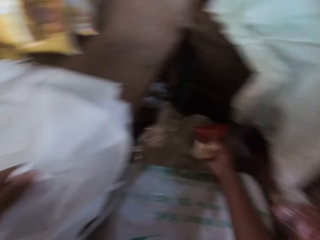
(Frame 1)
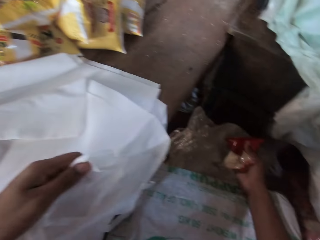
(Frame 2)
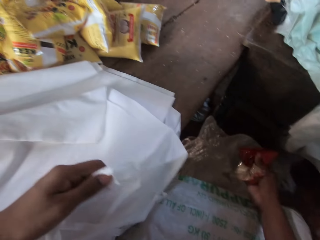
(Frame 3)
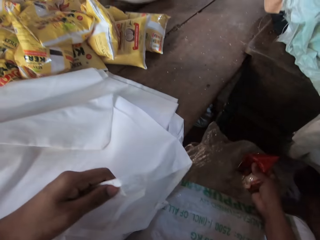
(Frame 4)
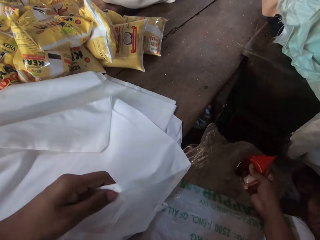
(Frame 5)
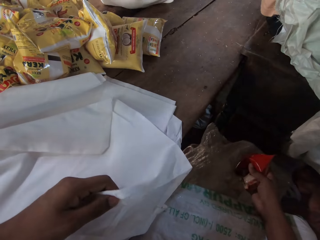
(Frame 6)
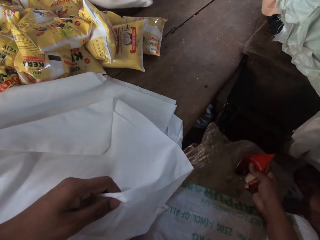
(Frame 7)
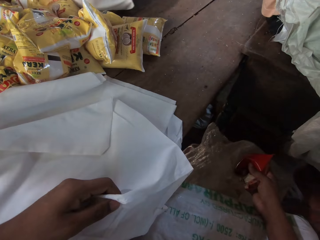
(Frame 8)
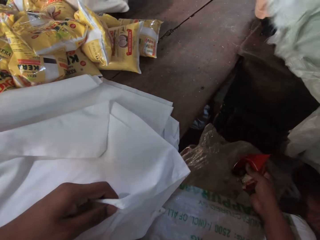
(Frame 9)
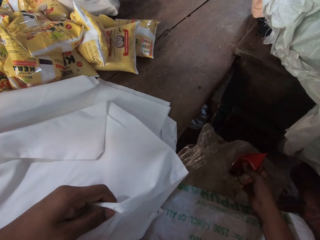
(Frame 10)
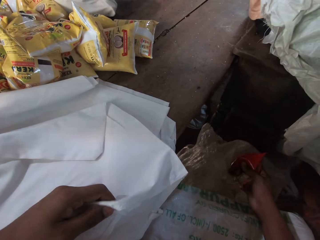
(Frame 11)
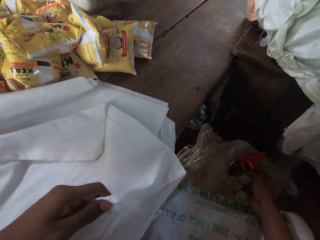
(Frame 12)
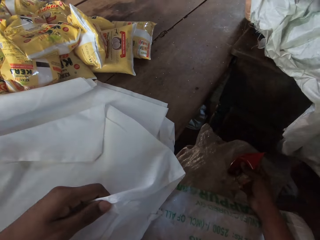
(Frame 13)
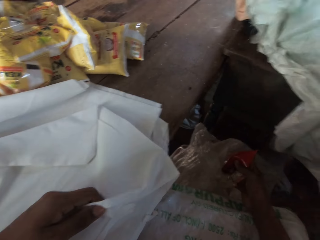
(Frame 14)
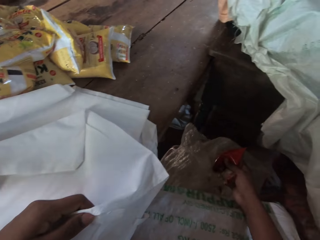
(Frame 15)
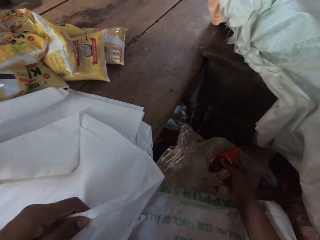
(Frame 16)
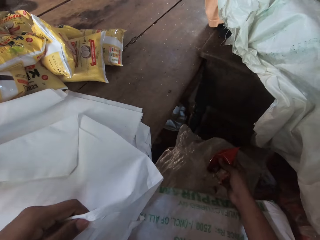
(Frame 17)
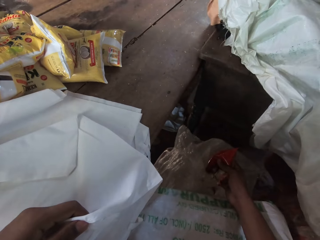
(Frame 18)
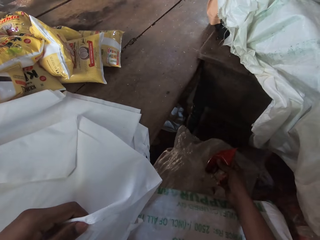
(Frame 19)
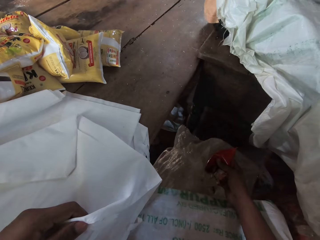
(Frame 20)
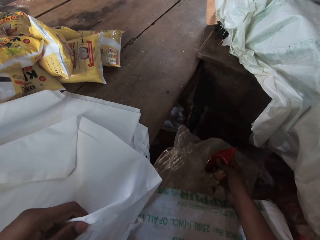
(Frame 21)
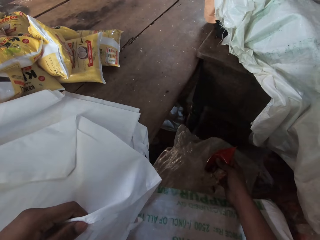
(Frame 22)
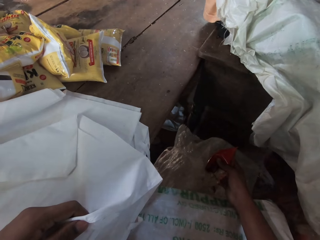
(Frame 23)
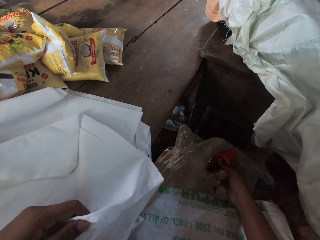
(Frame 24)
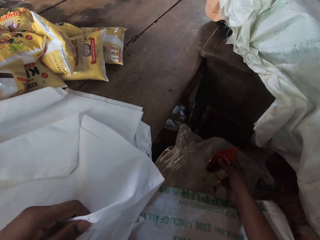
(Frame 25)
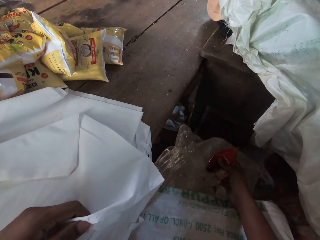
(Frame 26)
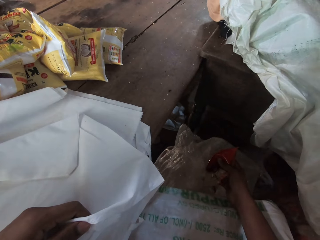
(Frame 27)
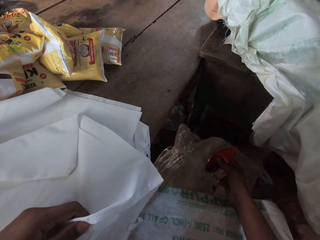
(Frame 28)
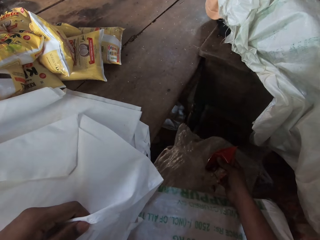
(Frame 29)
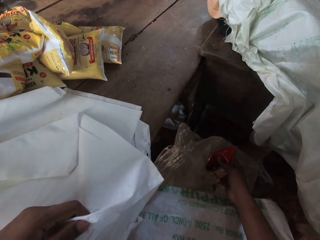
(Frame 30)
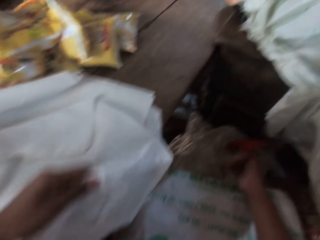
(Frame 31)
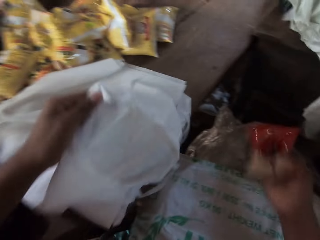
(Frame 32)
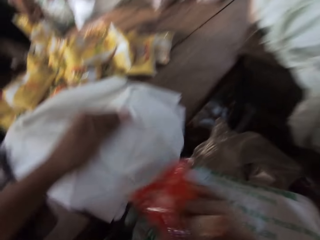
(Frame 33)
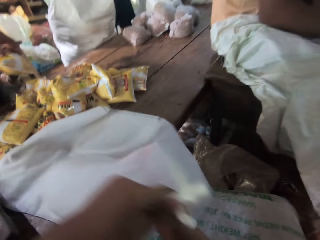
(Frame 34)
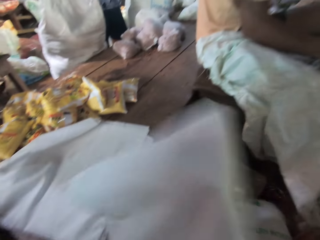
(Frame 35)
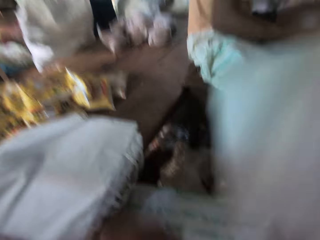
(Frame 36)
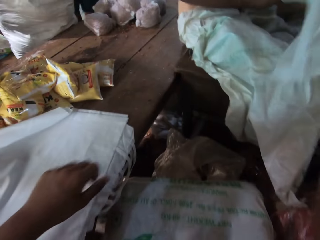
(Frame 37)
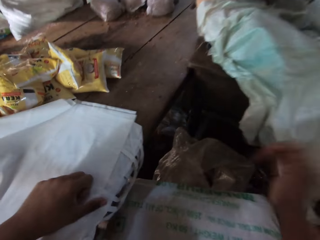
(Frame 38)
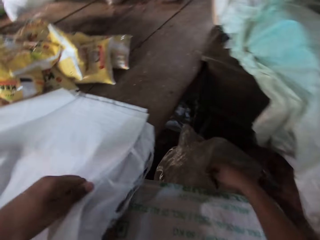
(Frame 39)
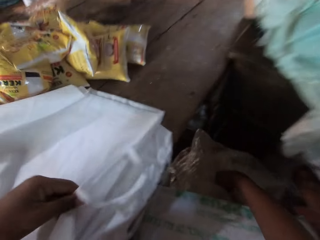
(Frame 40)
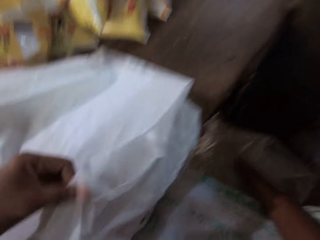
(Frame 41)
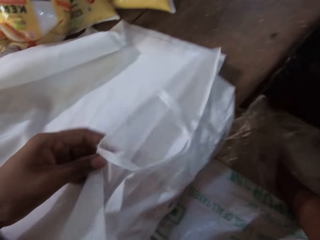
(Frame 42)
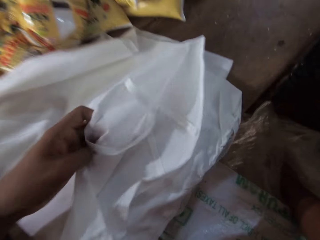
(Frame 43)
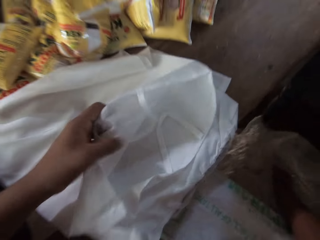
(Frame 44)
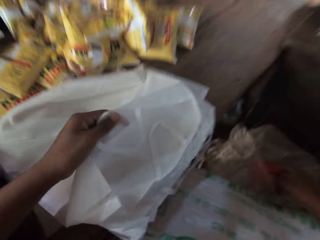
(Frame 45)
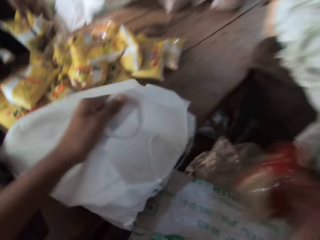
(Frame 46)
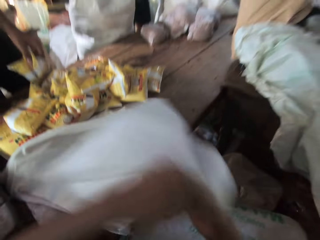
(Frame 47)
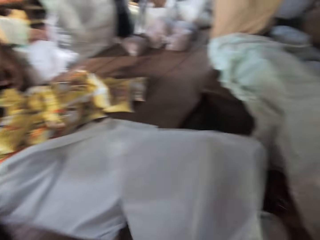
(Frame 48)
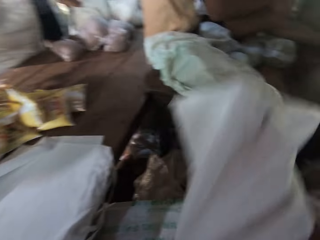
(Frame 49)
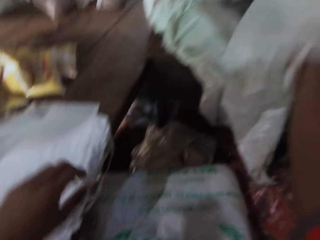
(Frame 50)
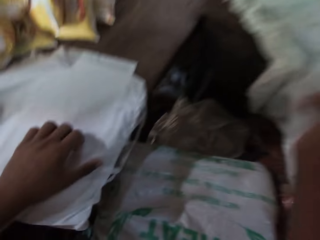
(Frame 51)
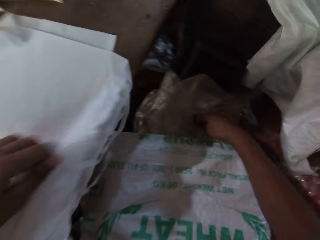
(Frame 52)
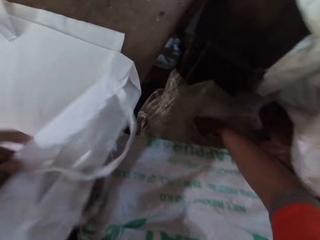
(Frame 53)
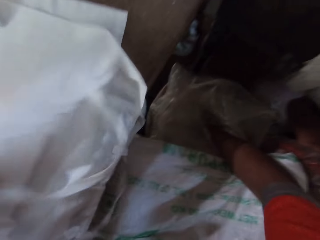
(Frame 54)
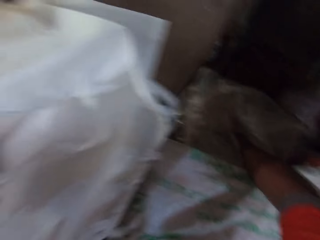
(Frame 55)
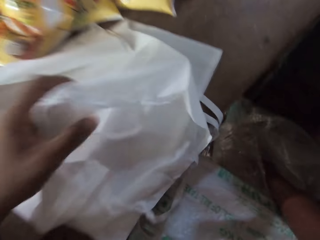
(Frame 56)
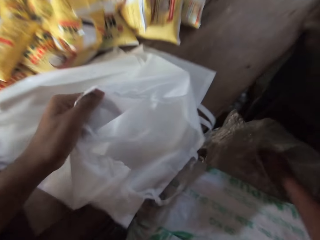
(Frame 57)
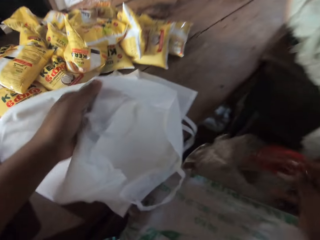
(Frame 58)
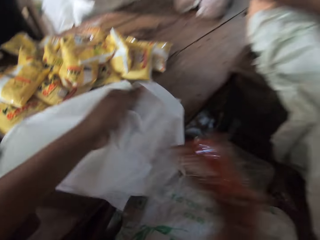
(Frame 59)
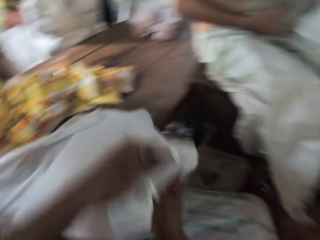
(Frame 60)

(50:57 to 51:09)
The camera wearer puts the packaged rice into the plastic bag on the table with his right hand. He drops the plastic bag onto the table with his right hand. He holds the plastic bag on the table with his left hand. He picks up the packaged rice from the sack on the floor with his right hand. He puts the packaged rice into the plastic bag on the table with his right hand. He drops the plastic bag onto the table with his right hand. He holds the plastic bag on the table with his left hand. He picks up the packaged rice from the sack on the floor with his right hand.

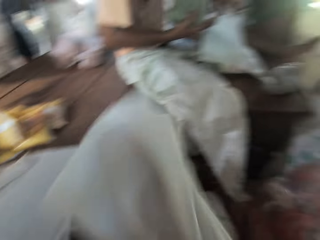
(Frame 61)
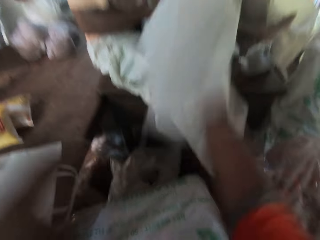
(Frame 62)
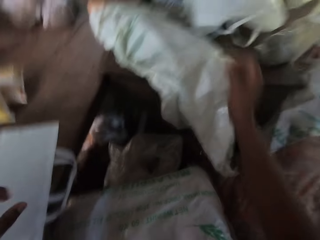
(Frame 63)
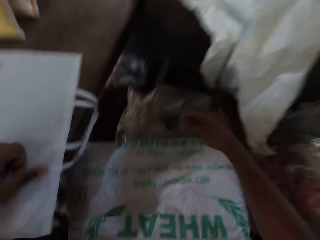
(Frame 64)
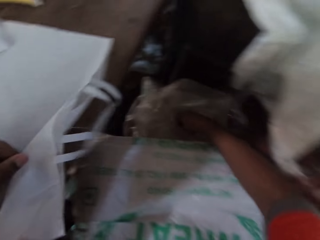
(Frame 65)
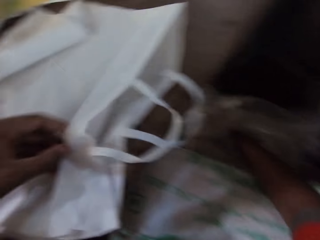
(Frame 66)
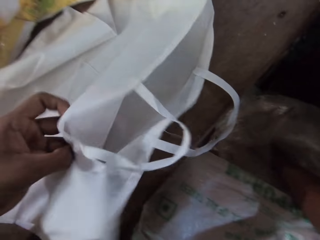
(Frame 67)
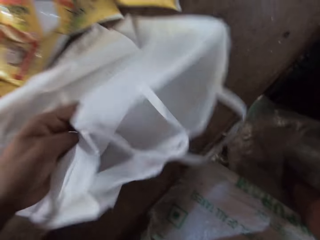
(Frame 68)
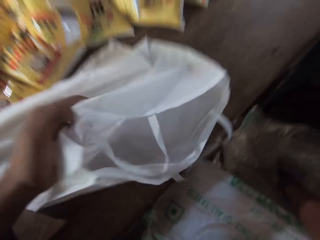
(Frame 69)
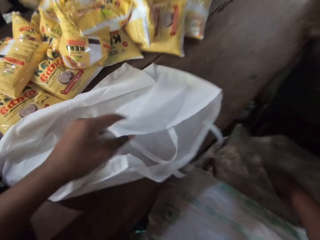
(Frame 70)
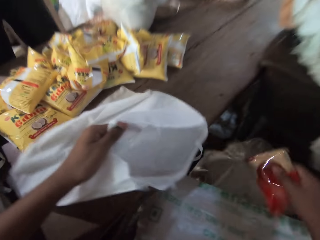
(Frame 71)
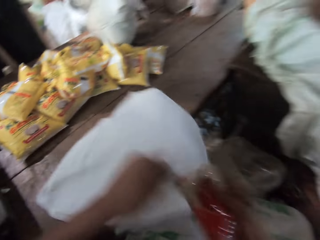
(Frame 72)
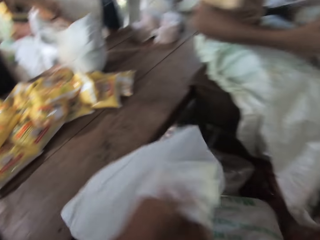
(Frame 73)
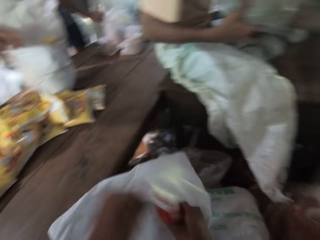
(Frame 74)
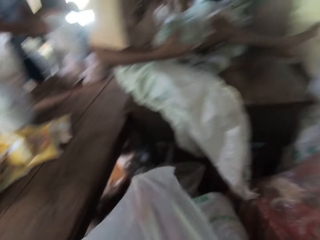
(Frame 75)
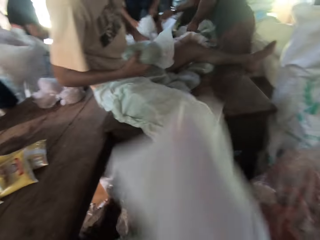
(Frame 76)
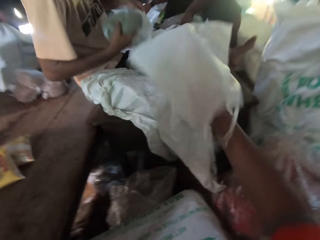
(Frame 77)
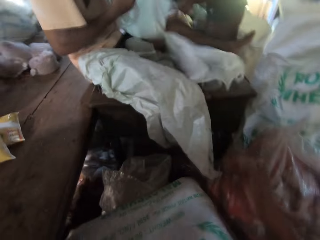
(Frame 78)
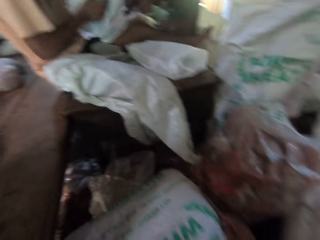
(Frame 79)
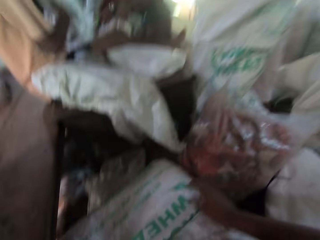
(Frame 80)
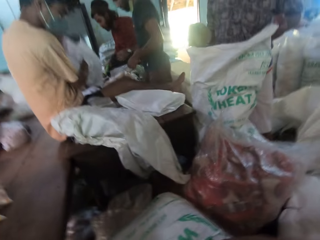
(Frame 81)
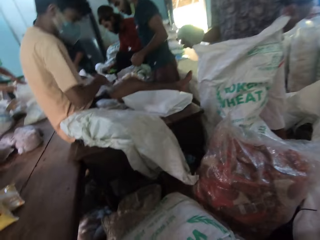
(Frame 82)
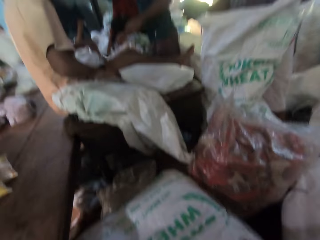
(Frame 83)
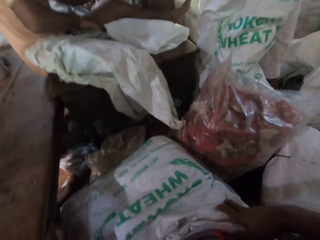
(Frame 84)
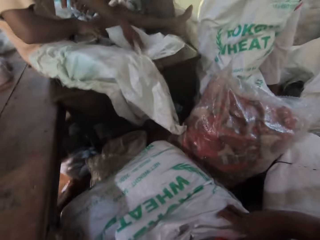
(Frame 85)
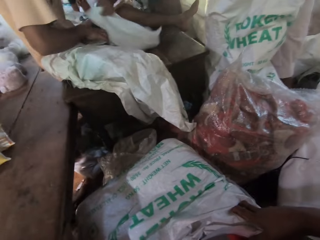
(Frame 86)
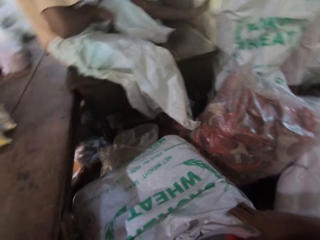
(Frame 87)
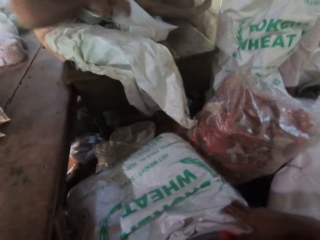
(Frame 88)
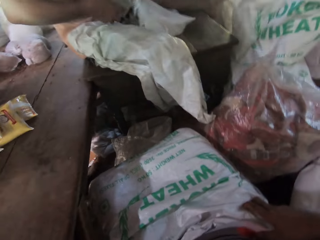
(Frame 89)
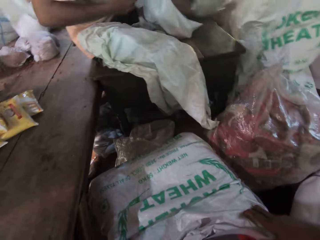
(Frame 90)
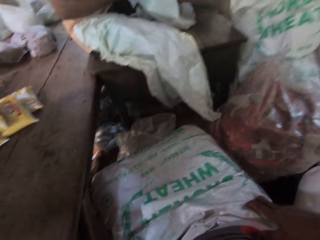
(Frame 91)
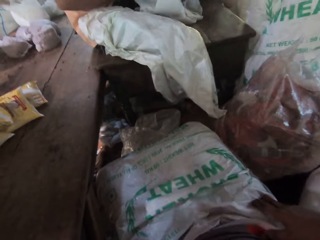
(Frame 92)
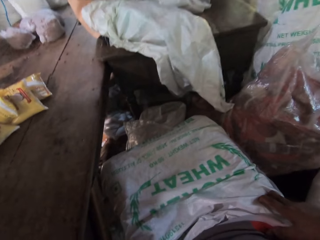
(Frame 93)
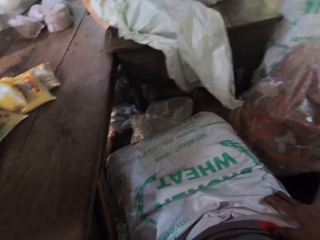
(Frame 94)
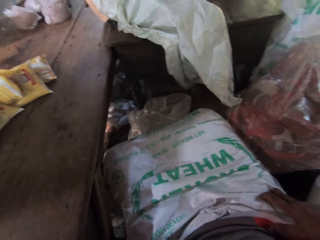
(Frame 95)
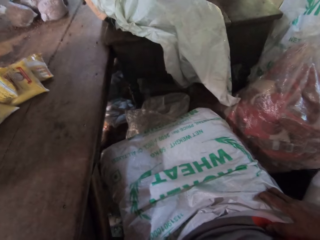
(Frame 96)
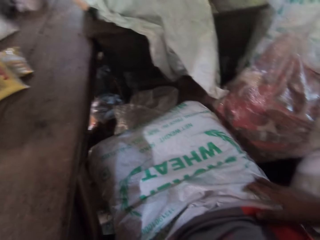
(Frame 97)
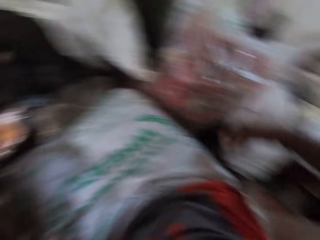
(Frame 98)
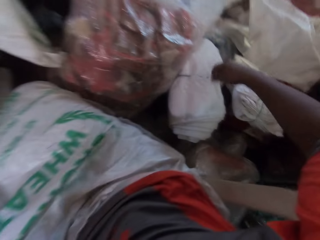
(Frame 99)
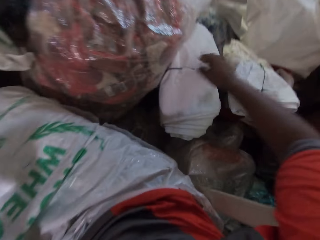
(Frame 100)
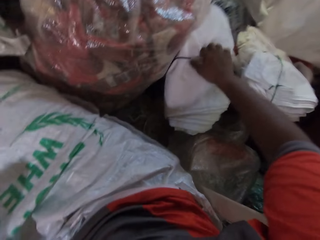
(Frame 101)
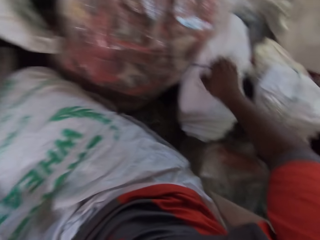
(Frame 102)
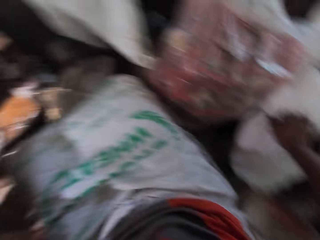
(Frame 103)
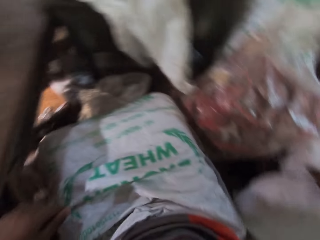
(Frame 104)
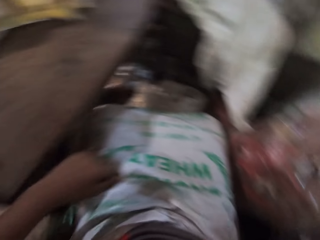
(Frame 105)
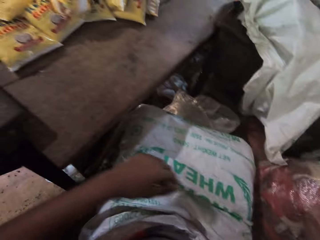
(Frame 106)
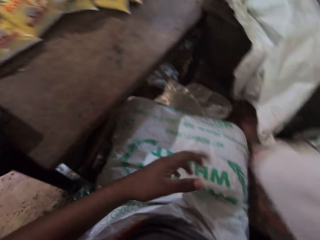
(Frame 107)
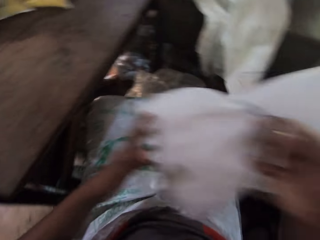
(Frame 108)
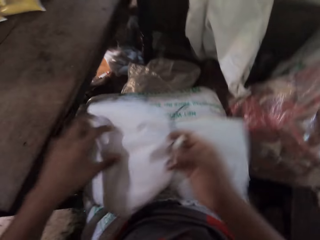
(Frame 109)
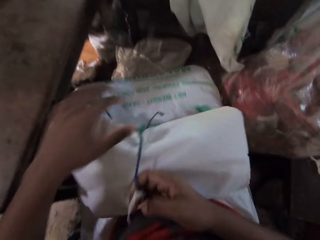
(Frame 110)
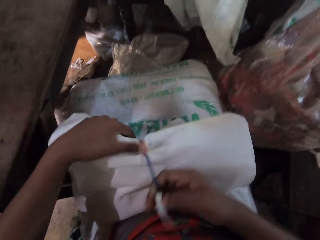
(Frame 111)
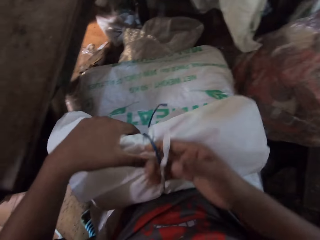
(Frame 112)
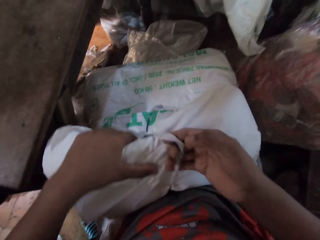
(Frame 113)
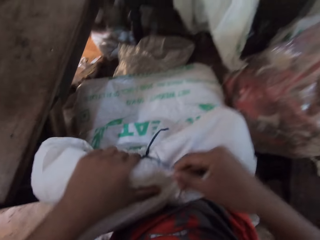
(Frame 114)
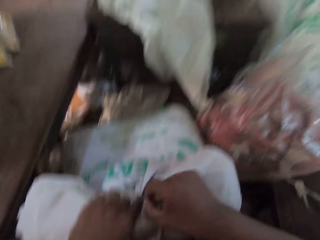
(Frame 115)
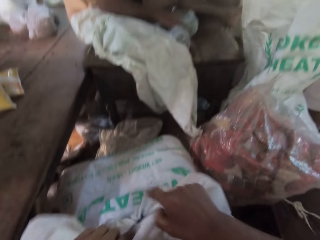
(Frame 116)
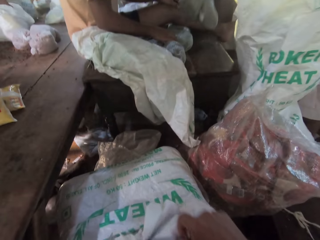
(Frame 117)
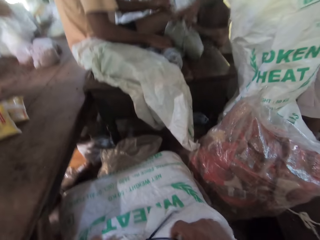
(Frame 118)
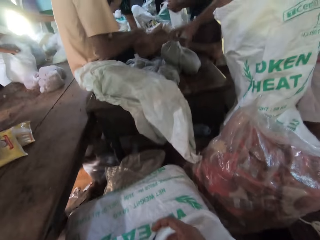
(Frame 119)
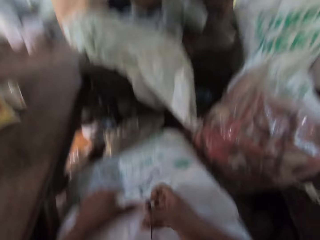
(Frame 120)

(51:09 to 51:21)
The camera wearer puts the packaged rice into the plastic bag on the table with his right hand. He drops the plastic bag onto the table with his right hand. He holds the plastic bag on the table with his left hand. He picks up the packaged rice from the sack on the floor with his right hand. He puts the packaged rice into the plastic bag on the table with his right hand. He drops the plastic bag onto the table with his right hand. He picks up a bundle of plastic bags from the floor on the side with his right hand. He places the bundle of plastic bags onto his lap. He unties the bundle of plastic bags with both hands.
